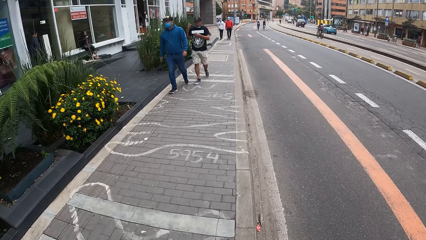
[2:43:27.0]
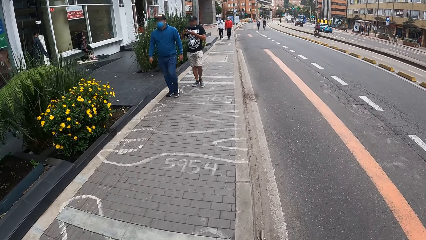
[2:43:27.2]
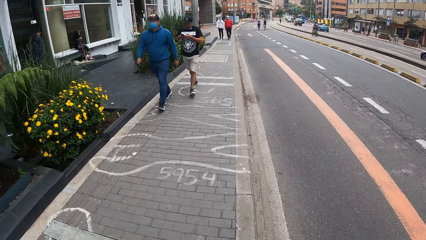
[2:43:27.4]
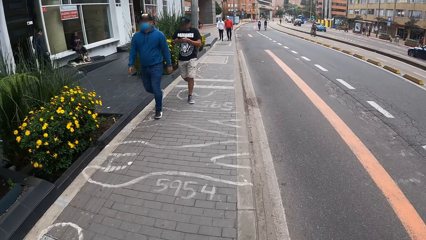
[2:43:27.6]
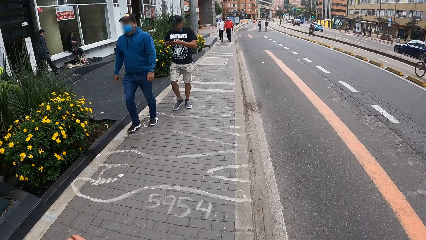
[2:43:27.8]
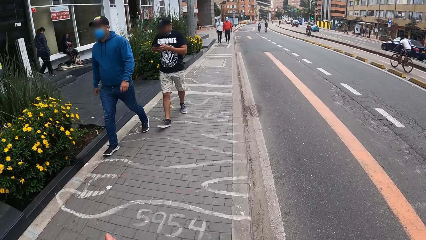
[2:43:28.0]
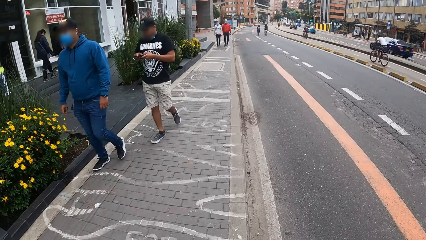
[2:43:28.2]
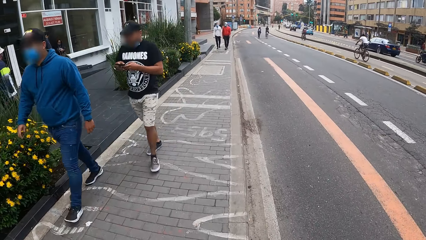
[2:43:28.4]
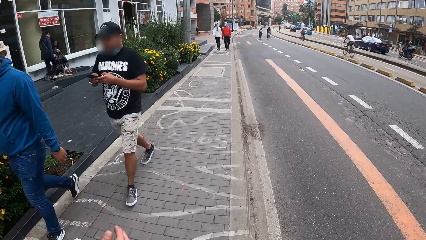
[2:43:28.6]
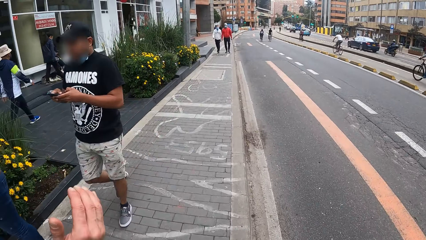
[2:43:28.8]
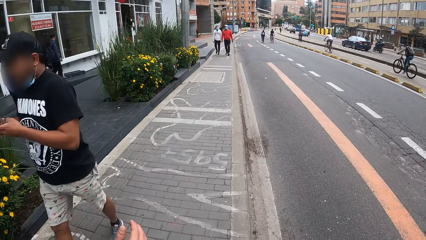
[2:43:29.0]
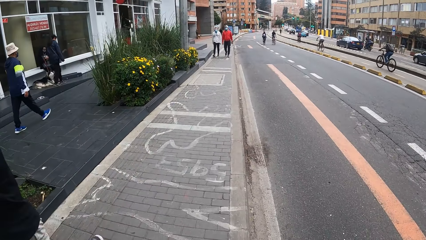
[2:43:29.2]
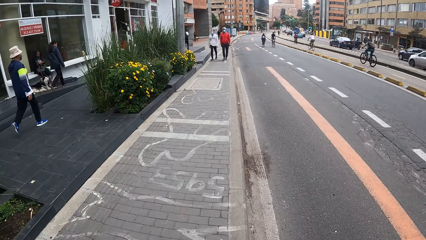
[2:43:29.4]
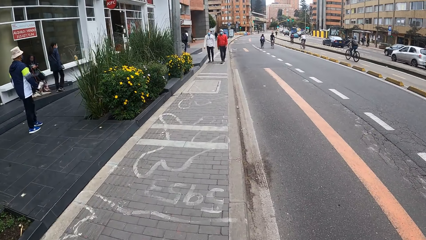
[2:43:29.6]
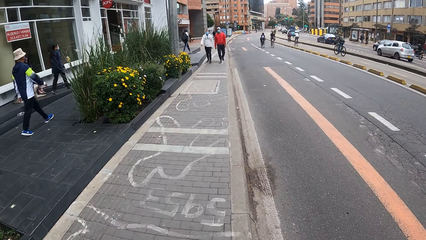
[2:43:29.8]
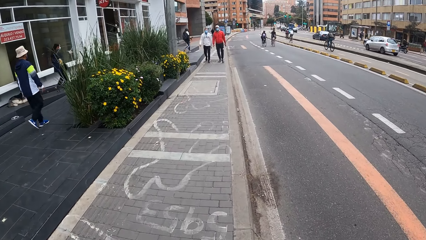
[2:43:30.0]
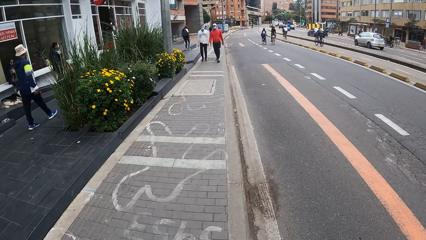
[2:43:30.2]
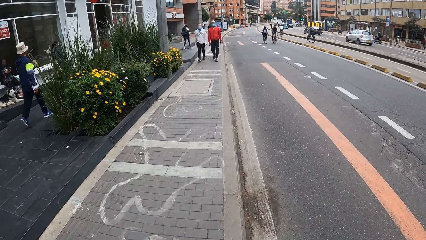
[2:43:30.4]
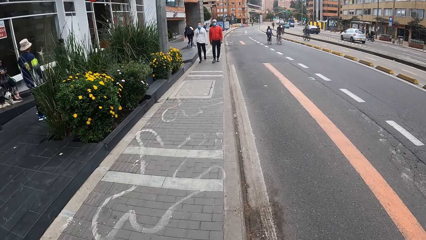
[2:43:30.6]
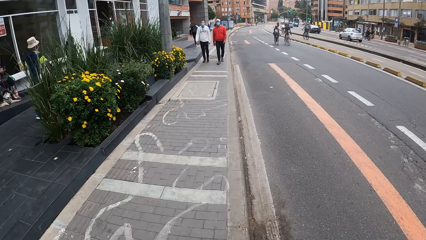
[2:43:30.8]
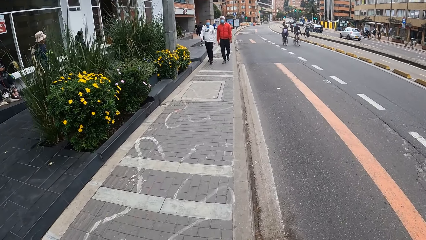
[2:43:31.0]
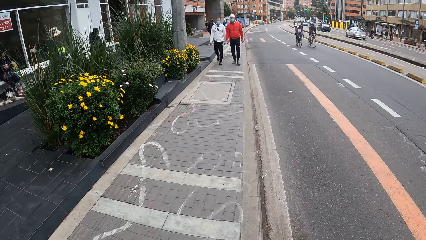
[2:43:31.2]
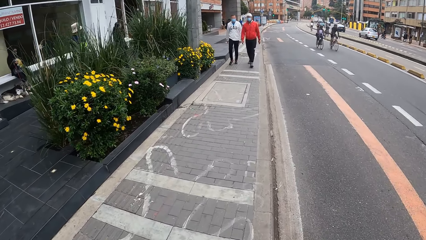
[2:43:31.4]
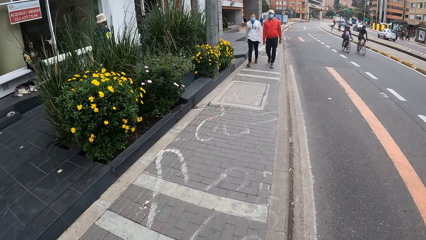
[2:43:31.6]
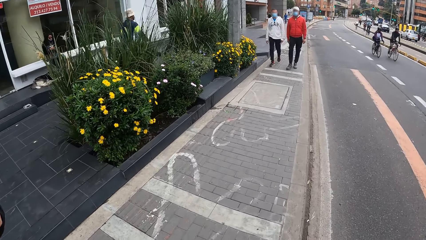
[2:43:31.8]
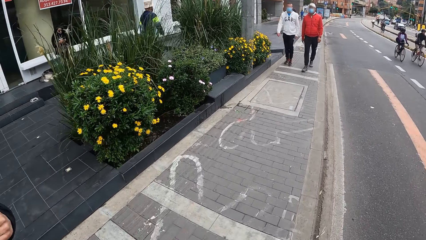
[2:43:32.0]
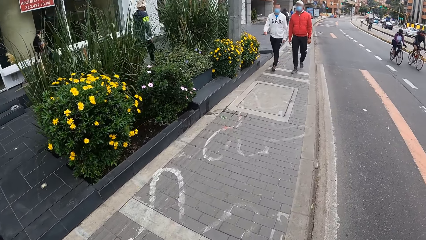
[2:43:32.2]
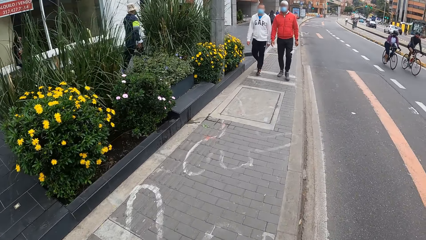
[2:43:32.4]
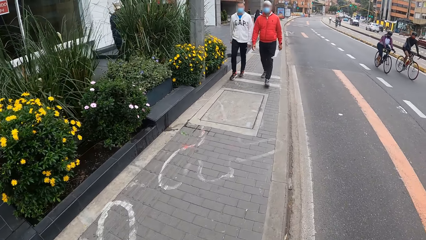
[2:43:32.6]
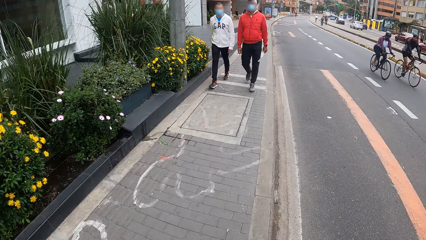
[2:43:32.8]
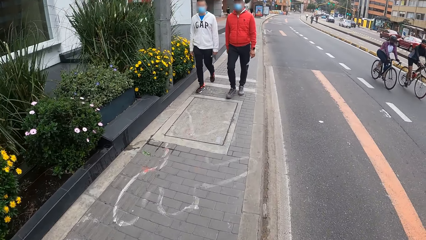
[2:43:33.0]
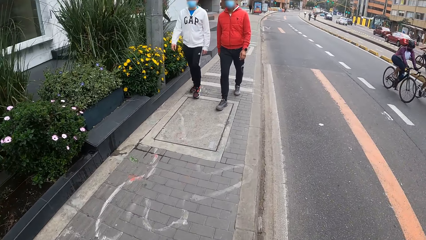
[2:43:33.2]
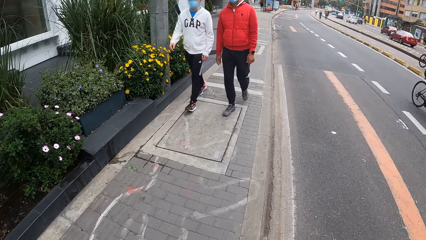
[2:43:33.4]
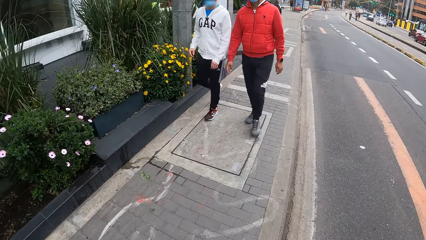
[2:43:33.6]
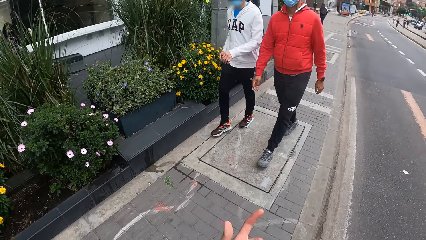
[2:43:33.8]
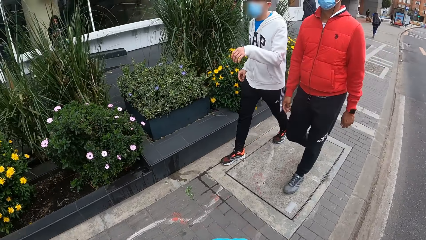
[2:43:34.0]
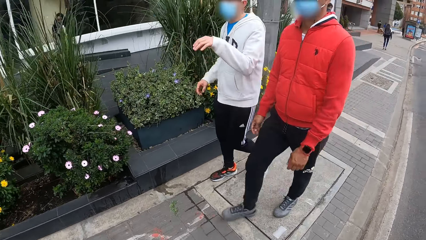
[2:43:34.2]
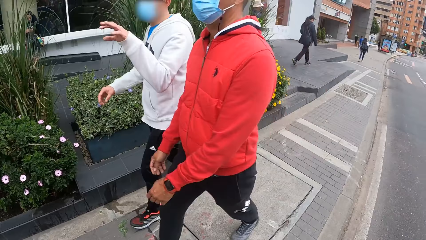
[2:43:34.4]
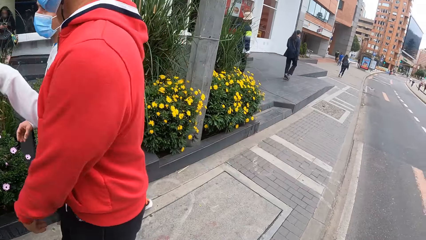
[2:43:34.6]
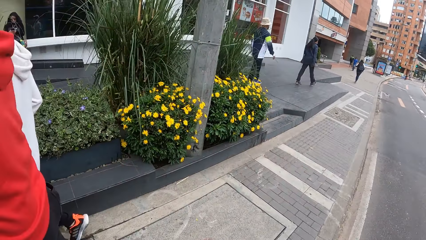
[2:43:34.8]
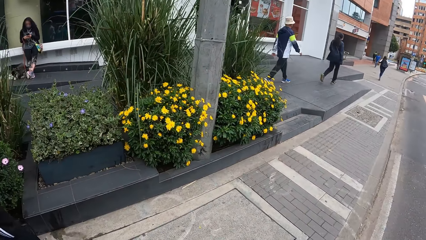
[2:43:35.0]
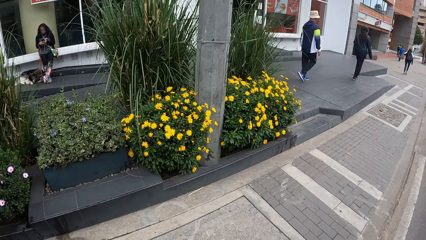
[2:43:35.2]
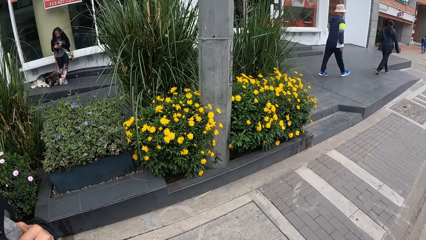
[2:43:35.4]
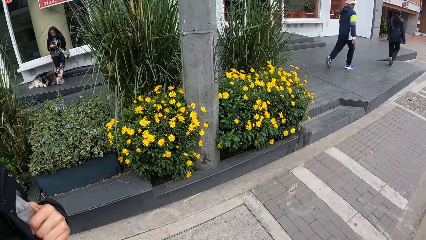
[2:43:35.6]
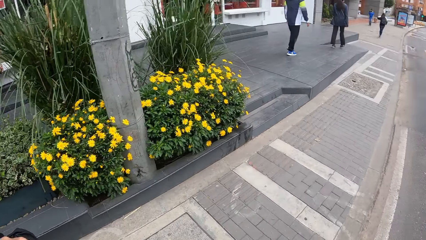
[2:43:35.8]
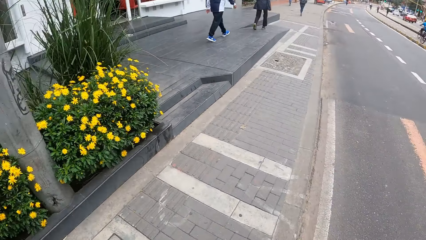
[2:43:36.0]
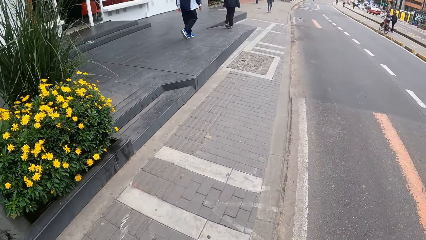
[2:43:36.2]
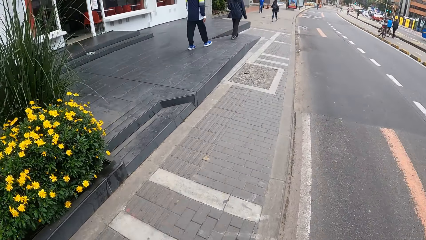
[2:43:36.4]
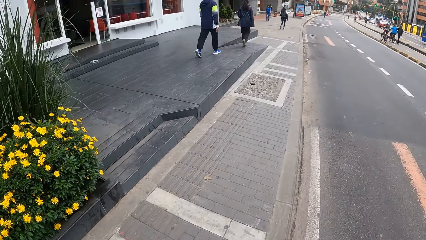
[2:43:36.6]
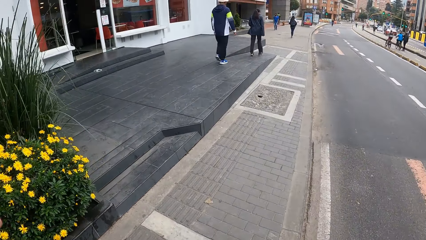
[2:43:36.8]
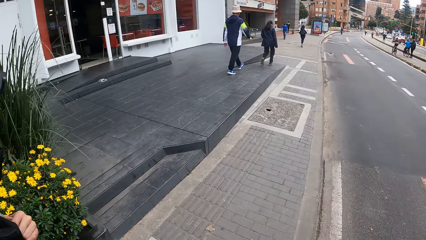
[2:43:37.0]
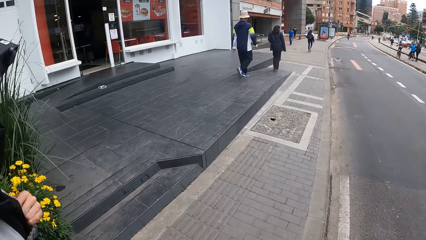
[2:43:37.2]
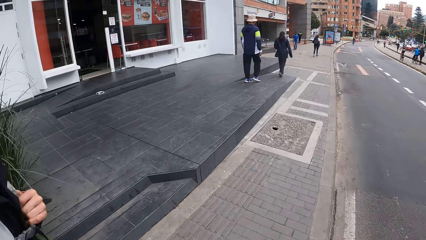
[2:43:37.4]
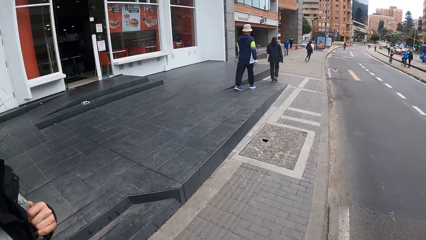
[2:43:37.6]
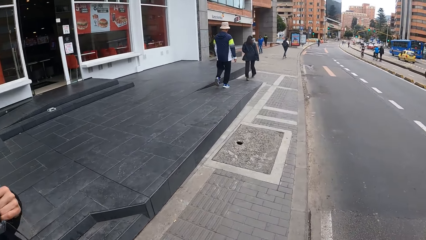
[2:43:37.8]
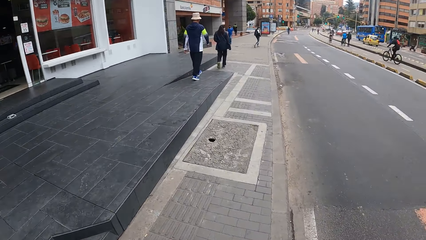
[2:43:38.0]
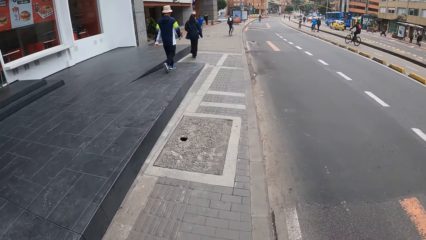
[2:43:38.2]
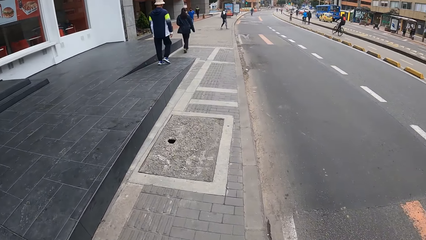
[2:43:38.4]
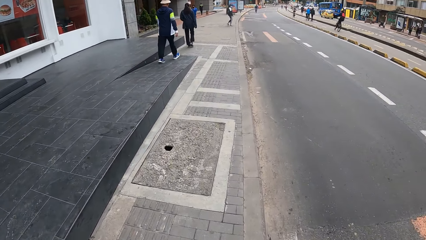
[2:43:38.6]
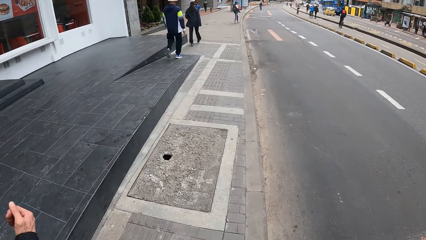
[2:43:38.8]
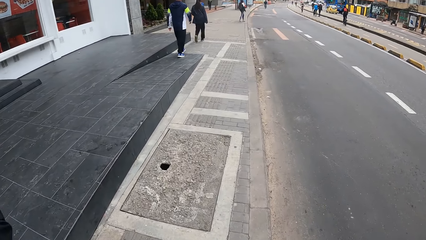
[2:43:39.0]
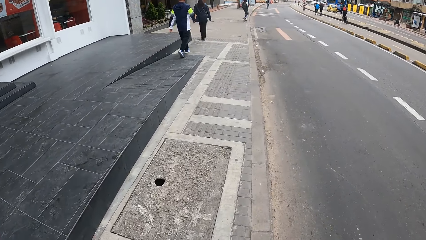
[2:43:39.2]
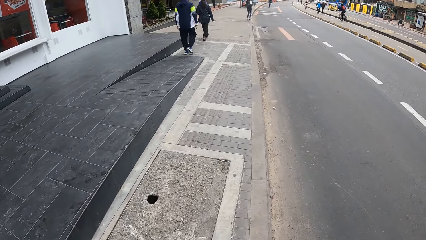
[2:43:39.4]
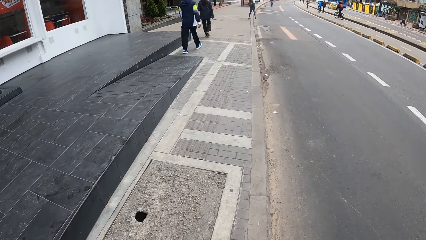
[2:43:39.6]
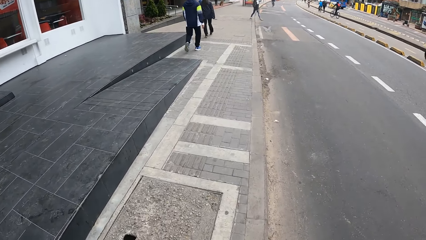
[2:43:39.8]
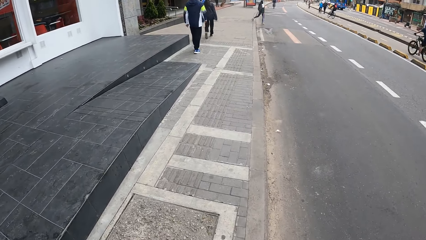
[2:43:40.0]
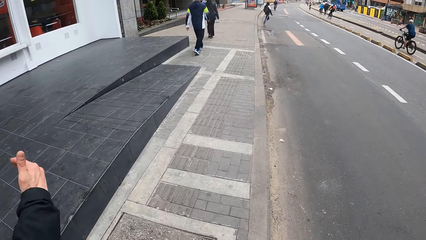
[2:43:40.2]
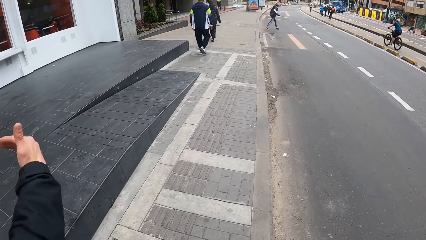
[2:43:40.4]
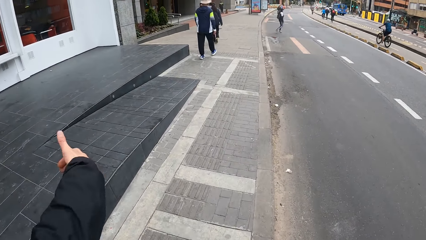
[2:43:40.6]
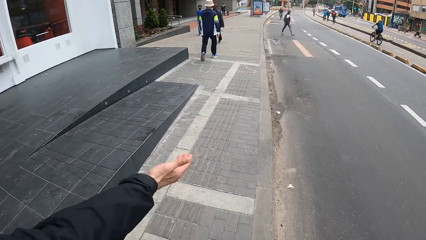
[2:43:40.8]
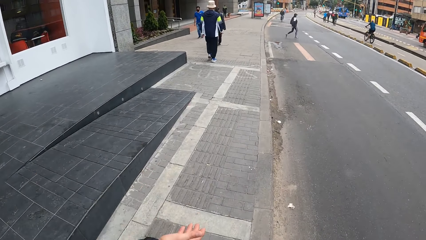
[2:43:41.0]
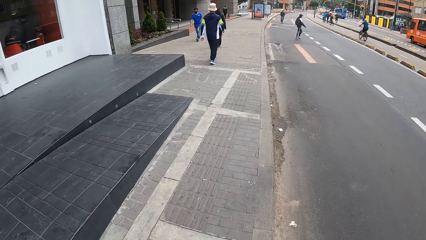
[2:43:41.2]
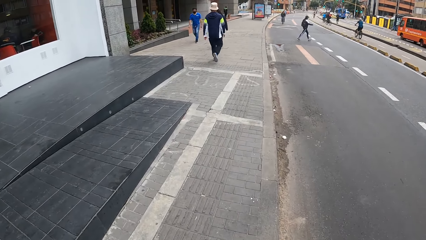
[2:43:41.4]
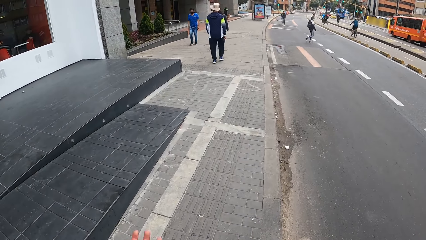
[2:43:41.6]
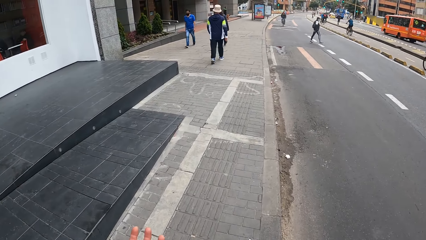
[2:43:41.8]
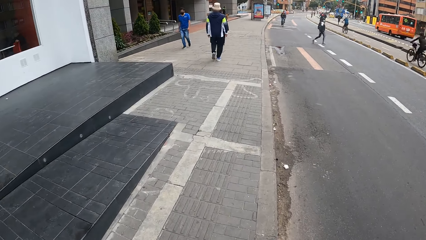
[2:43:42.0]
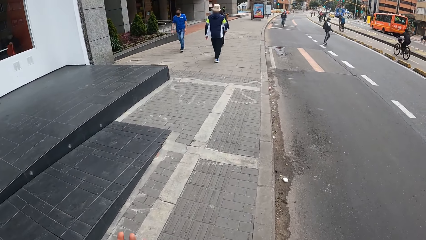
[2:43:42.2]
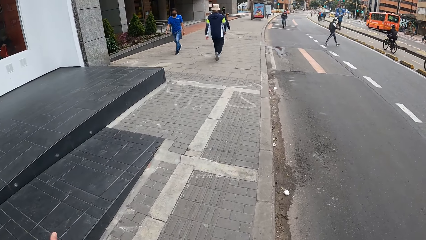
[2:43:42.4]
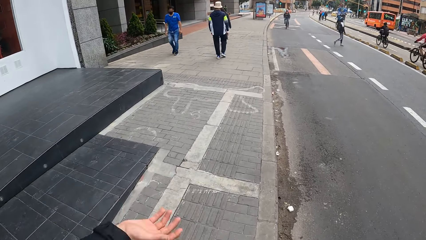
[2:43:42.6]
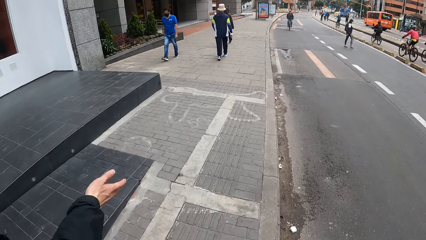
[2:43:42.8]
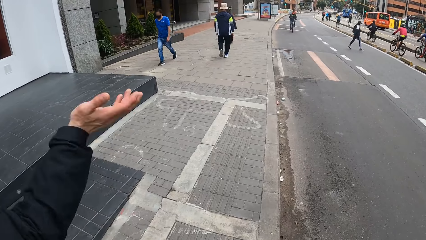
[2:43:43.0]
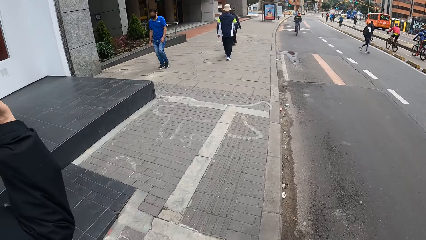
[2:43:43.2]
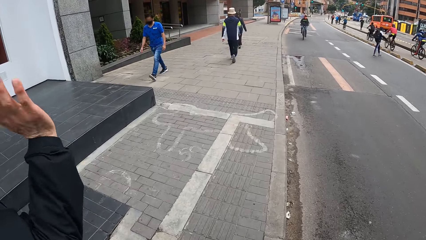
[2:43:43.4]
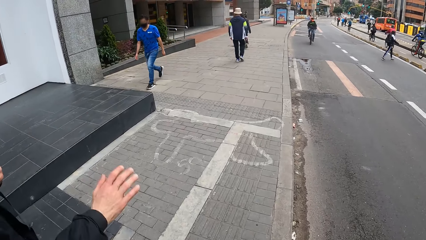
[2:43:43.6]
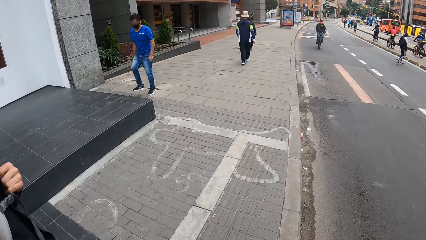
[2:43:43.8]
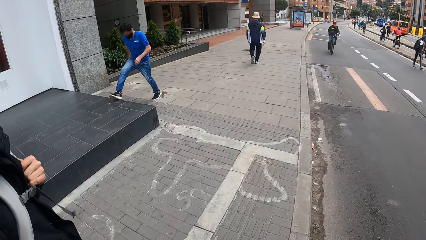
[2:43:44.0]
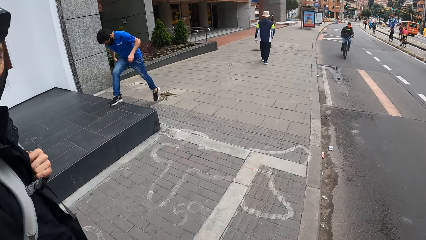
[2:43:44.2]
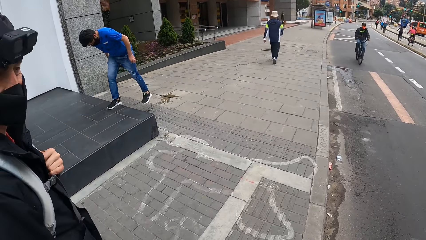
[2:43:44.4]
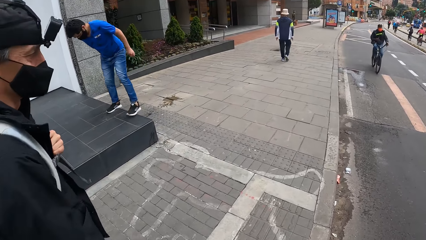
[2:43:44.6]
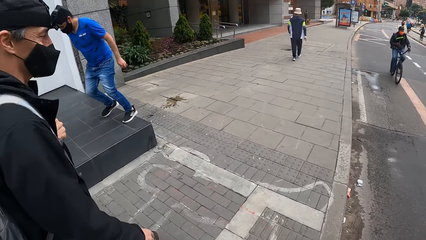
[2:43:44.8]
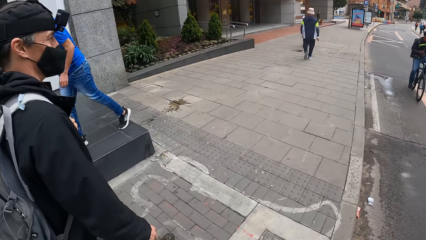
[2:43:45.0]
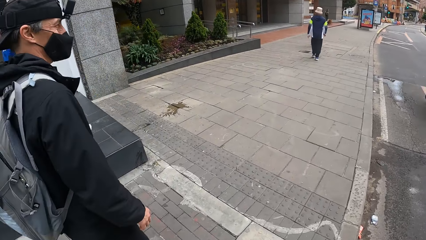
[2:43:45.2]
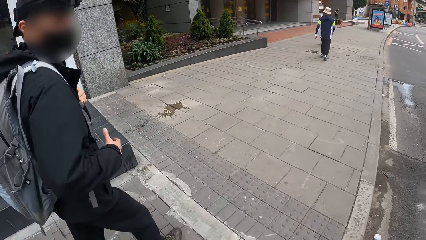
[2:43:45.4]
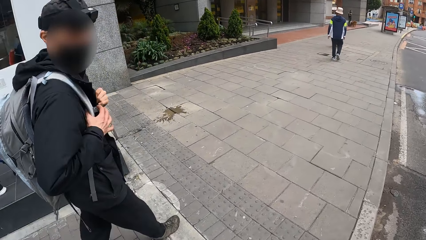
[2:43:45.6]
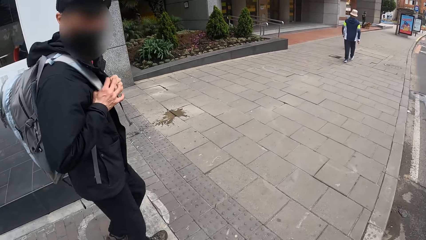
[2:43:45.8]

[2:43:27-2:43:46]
A man operates a phone with his hands. The camera wearer looks at the flowers. The man lifts his right hand.
